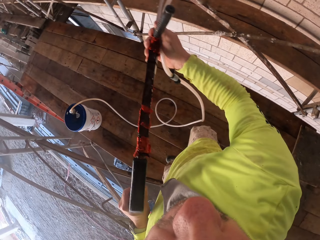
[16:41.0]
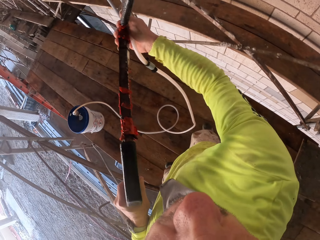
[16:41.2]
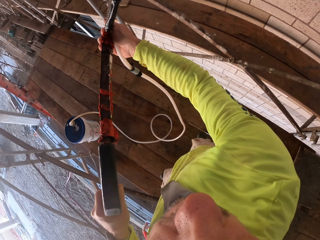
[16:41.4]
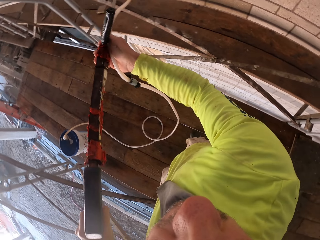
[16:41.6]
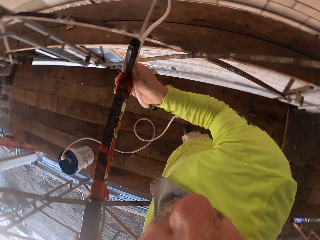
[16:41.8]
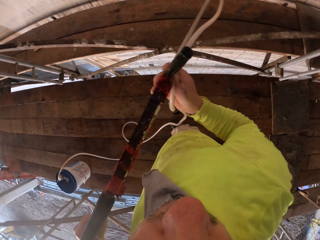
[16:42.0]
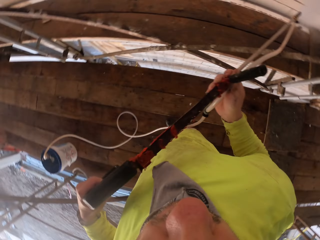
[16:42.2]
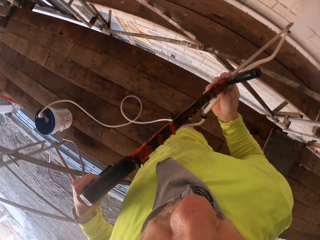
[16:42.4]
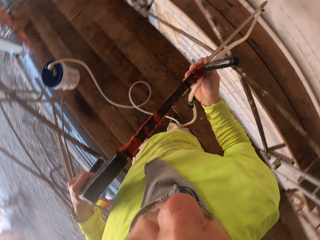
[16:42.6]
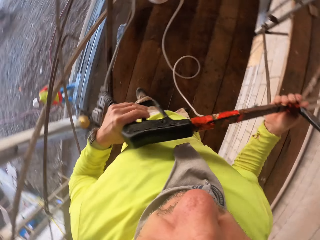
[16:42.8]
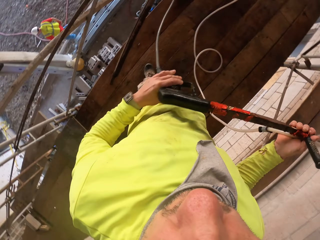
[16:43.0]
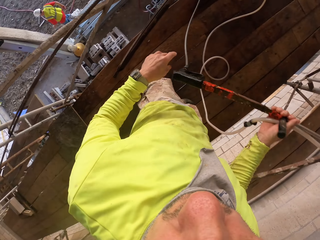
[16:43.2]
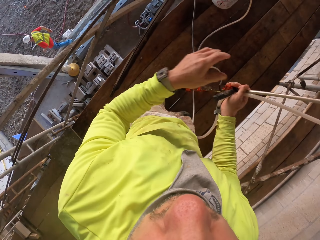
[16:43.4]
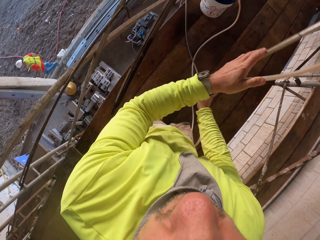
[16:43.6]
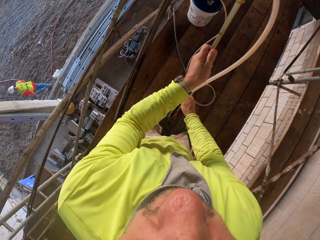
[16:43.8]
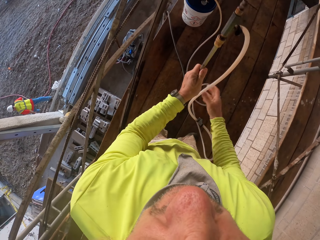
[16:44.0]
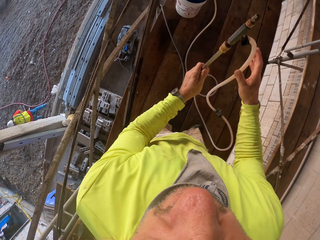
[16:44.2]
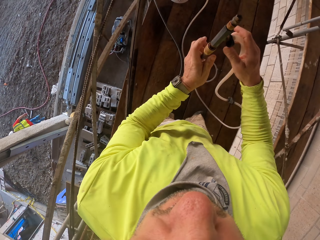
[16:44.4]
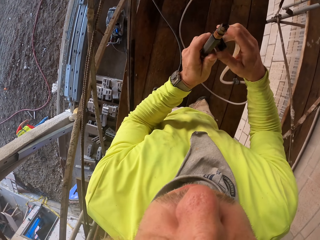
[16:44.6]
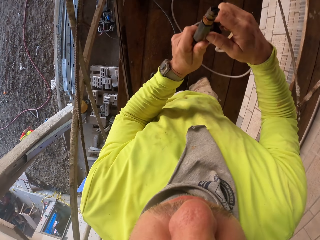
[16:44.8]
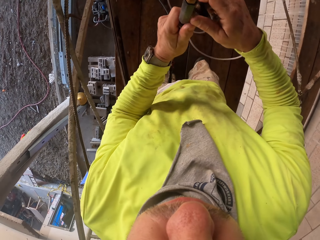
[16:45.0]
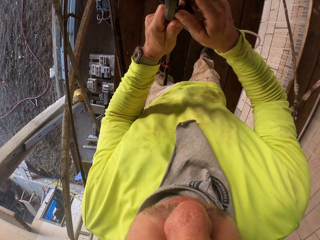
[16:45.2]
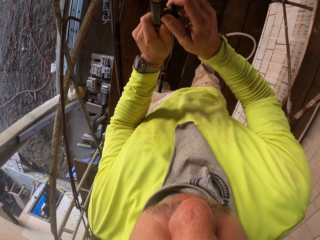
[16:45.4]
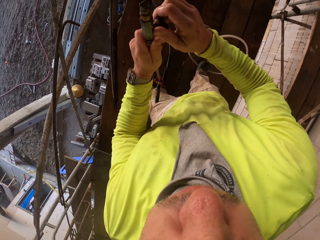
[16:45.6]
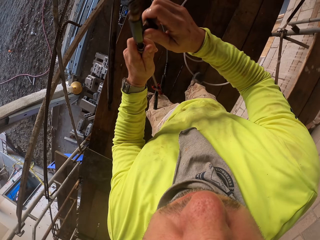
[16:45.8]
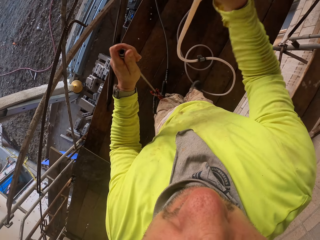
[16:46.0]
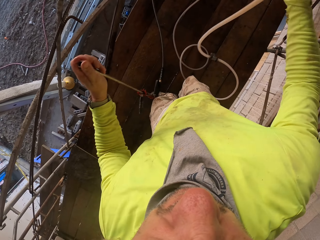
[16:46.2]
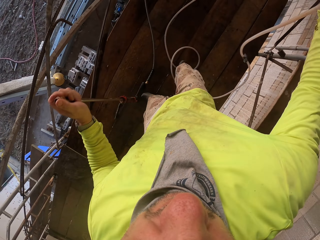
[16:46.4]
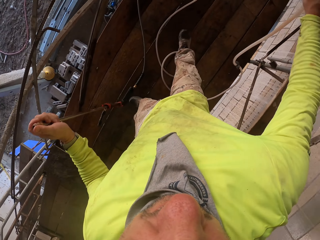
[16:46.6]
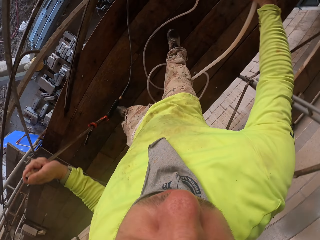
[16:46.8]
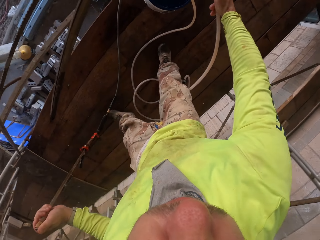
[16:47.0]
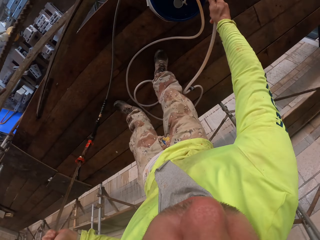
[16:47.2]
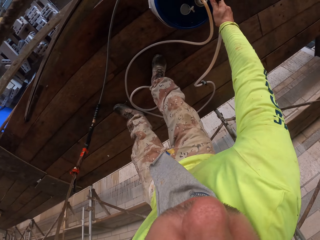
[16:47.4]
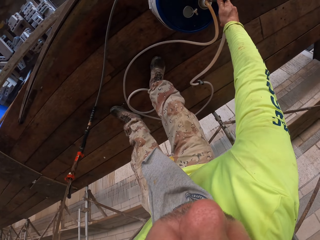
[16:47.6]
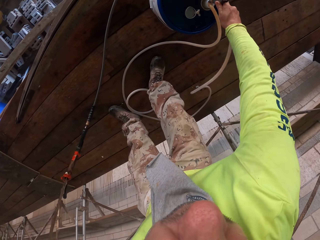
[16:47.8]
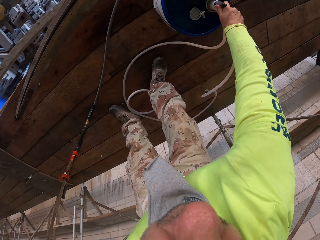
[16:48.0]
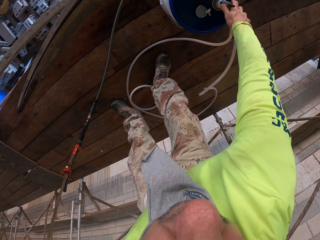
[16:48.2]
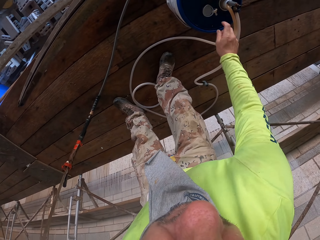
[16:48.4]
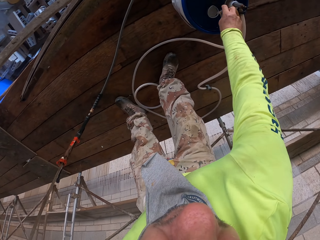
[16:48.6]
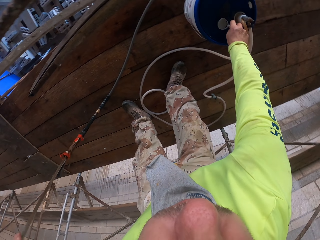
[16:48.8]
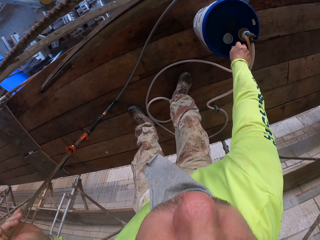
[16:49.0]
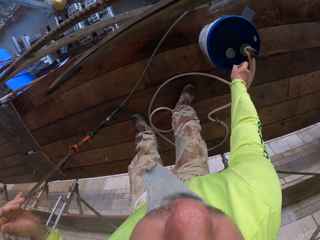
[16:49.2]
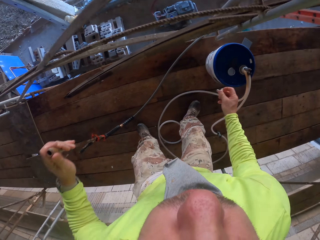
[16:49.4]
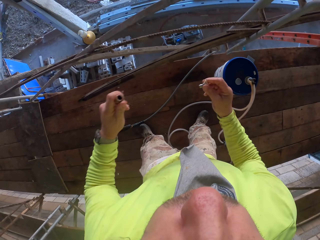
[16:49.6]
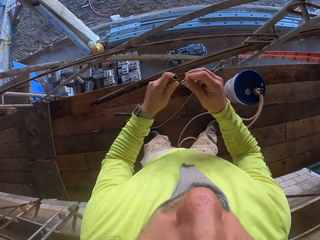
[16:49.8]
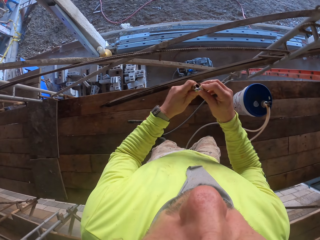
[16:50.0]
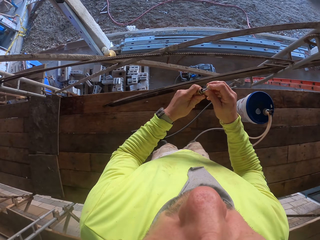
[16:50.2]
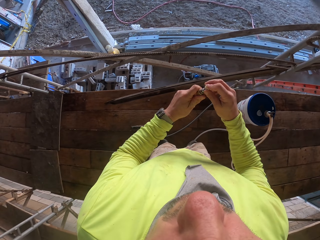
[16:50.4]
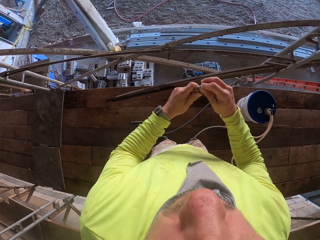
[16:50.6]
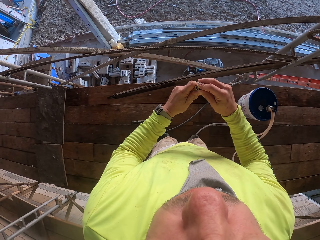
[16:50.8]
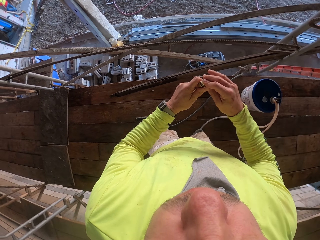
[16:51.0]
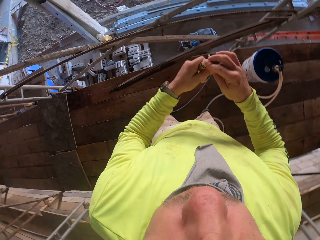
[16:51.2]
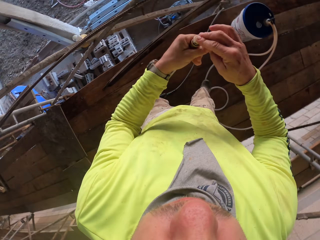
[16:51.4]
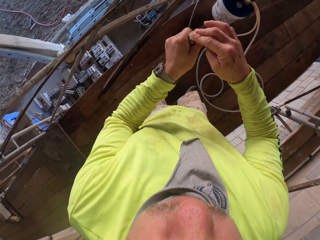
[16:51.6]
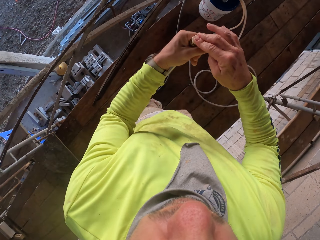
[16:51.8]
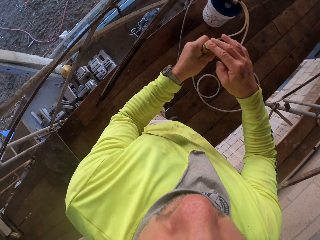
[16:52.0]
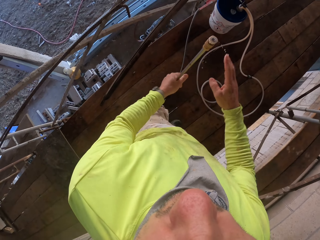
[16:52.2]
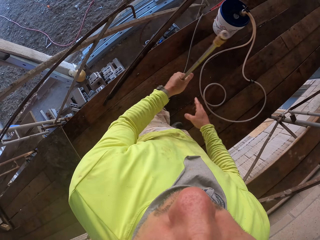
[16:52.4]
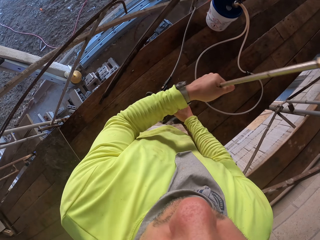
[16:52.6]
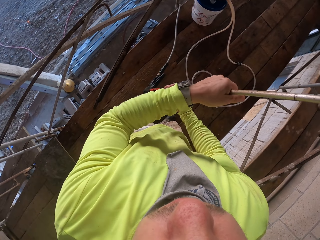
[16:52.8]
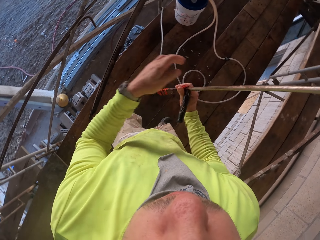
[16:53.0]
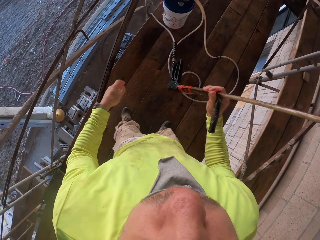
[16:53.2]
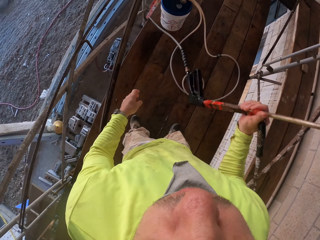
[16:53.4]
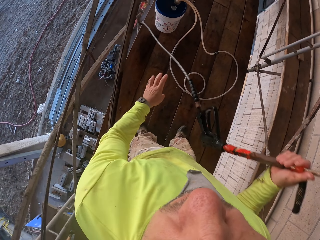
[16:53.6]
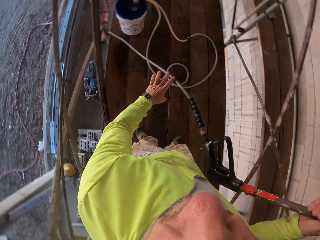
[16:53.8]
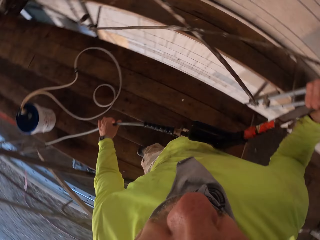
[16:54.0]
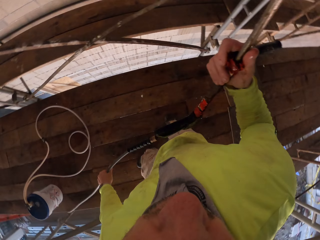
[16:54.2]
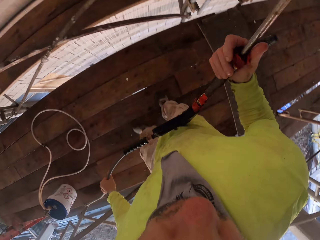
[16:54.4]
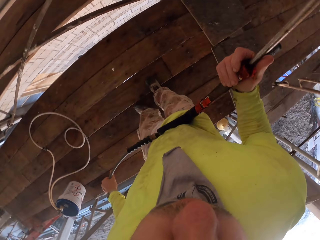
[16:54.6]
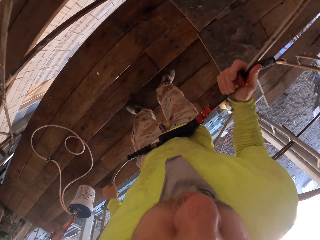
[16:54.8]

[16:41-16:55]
The camera wearer removes the paint gun pipe from the paint gun or spray gun. They put the paint gun pipe on the pail. They bend down, pick something and stand up. They fix something on the paint gun. They lift the spray gun. They pull the paint gun.

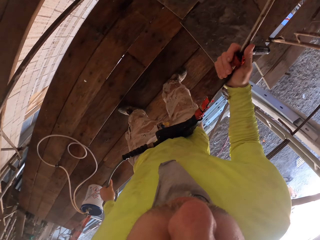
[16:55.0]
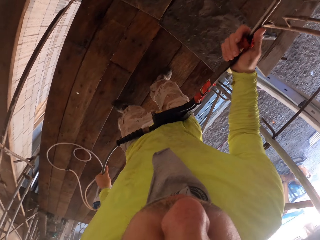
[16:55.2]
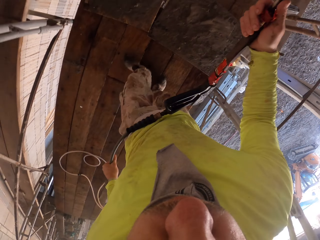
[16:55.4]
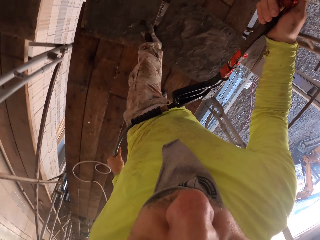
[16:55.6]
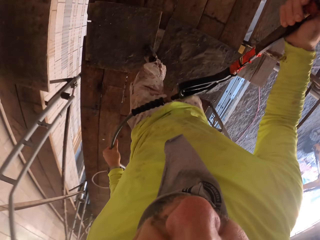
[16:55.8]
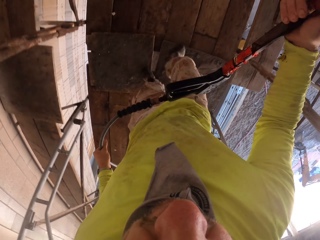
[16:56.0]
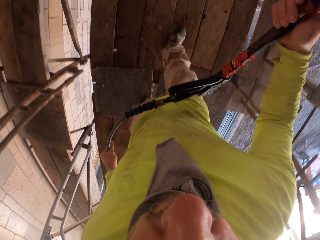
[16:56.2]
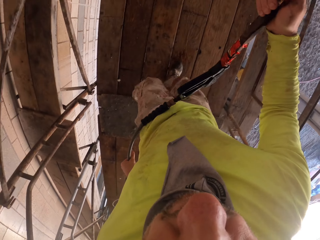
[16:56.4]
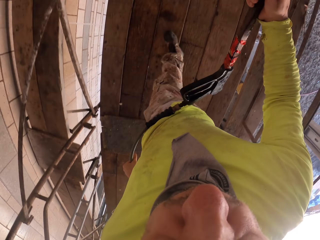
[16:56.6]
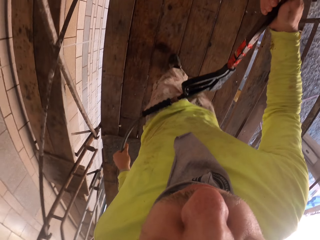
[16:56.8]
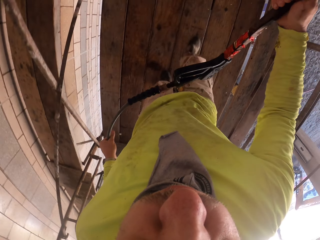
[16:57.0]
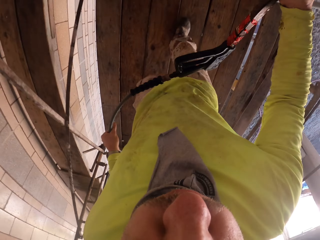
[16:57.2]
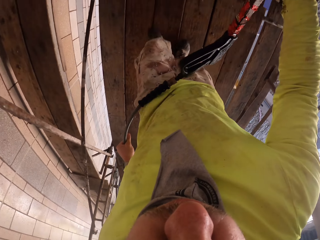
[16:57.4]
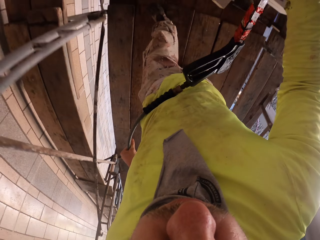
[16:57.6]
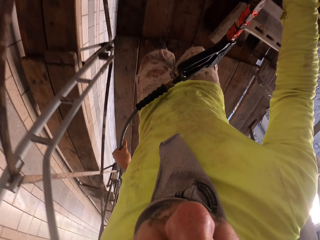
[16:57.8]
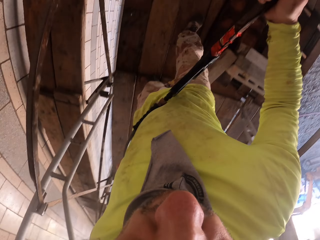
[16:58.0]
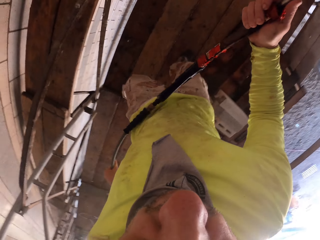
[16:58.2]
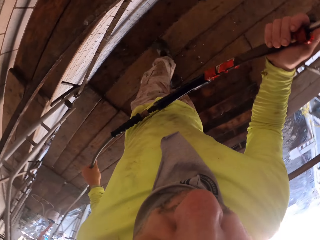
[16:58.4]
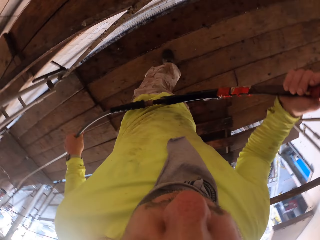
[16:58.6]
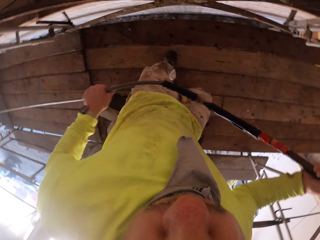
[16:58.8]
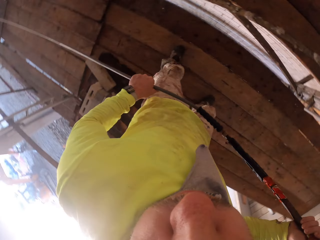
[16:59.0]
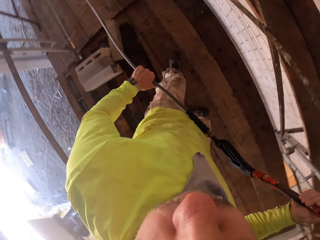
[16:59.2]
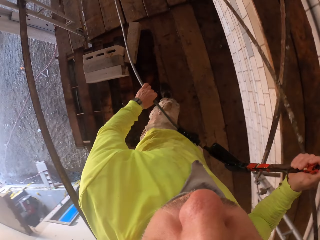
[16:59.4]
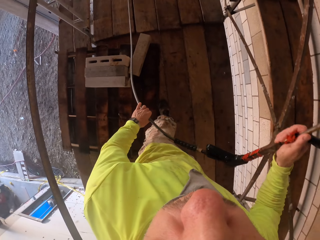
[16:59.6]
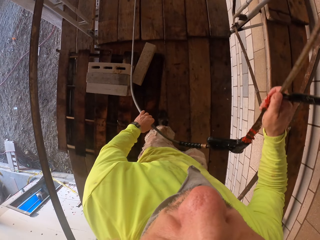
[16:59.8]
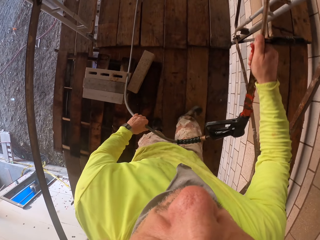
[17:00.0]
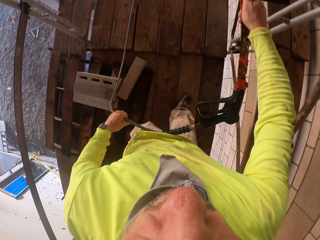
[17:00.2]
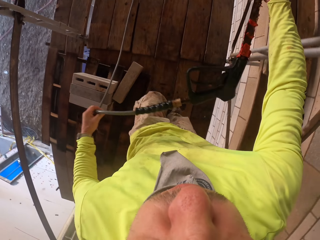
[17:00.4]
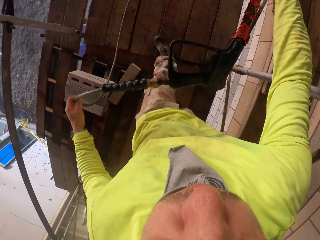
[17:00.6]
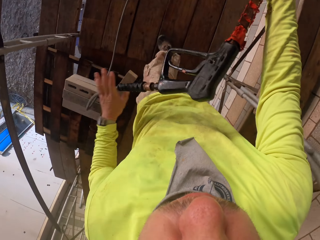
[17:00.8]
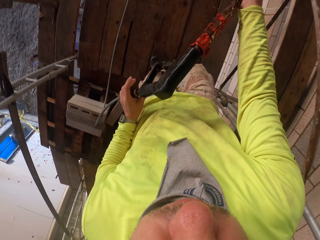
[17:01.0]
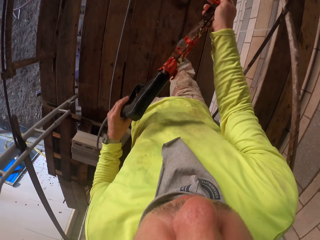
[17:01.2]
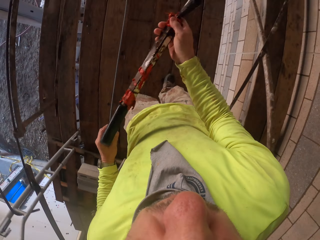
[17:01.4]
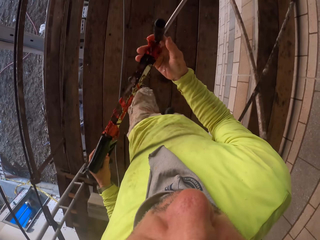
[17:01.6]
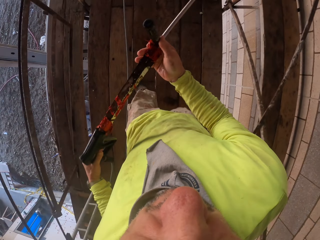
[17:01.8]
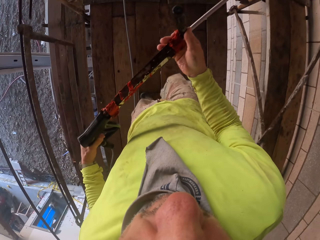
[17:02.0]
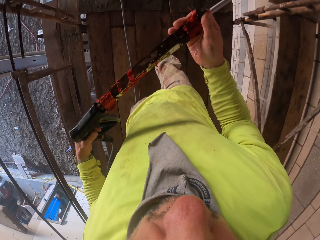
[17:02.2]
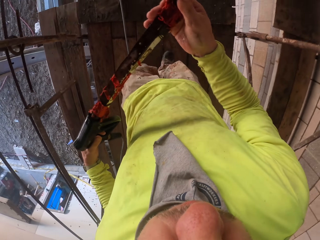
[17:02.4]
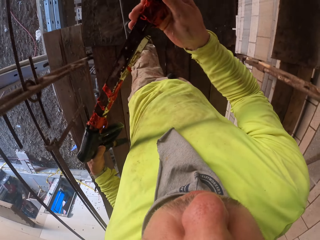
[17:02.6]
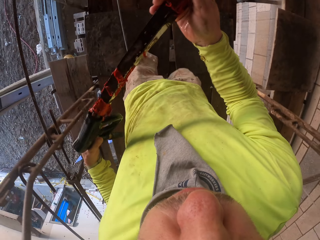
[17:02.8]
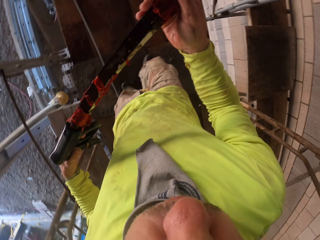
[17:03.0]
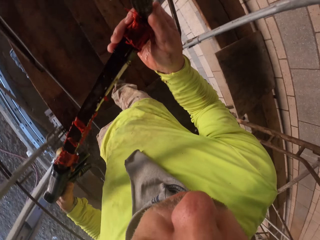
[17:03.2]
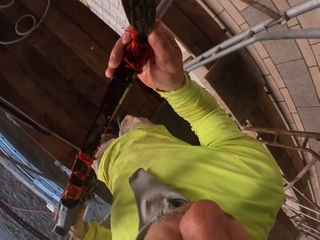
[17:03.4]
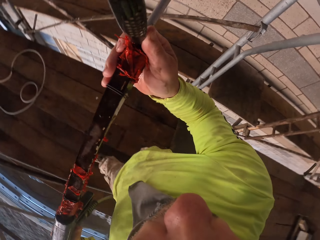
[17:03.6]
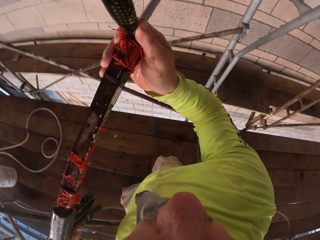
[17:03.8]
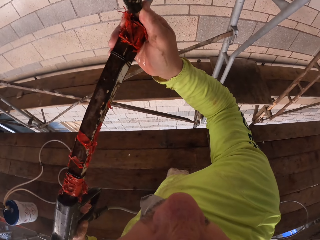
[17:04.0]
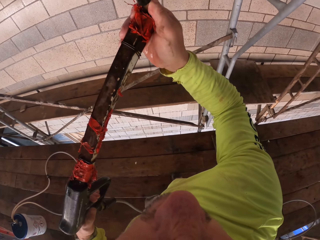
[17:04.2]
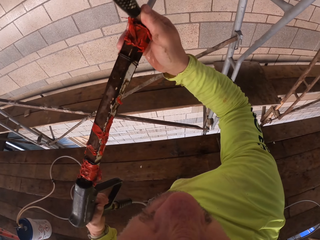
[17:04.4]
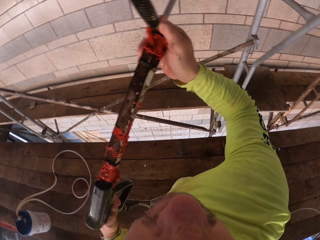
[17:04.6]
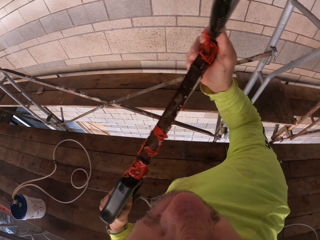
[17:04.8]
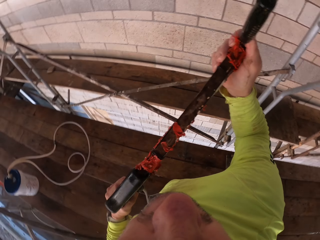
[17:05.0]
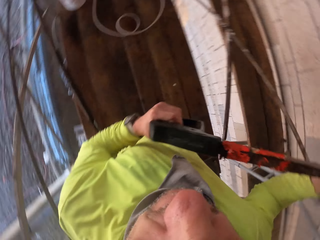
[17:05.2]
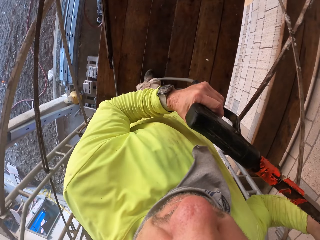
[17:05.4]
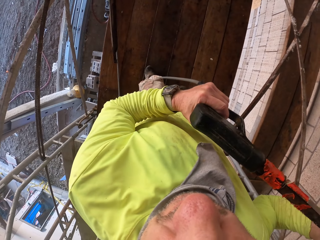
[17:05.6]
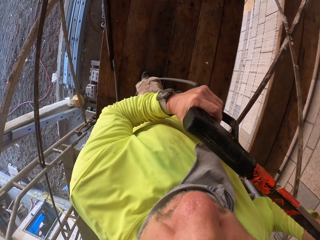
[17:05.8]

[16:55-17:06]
The camera wearer walks around the wooden structure. They hold the paint gun. They spray water on the wall with the nail gun.
